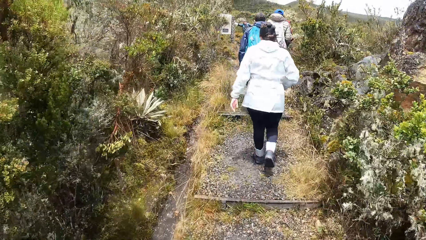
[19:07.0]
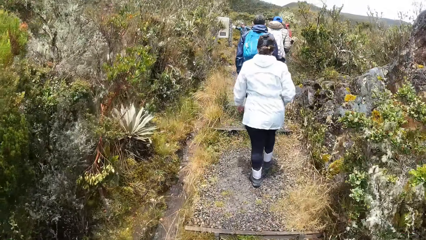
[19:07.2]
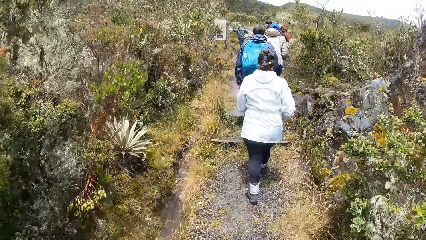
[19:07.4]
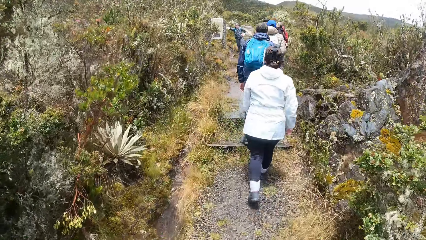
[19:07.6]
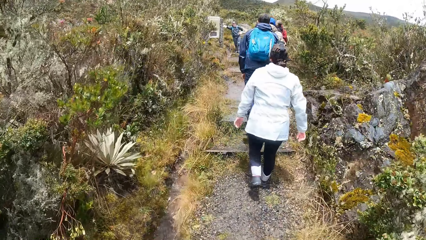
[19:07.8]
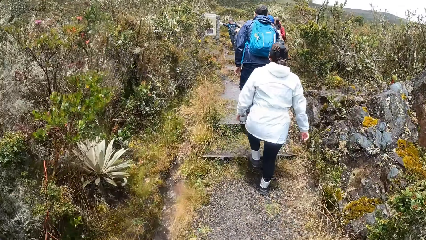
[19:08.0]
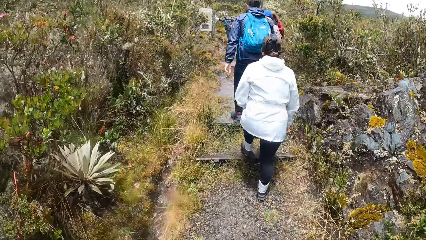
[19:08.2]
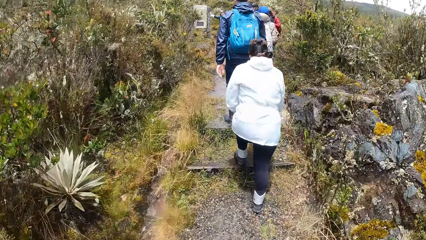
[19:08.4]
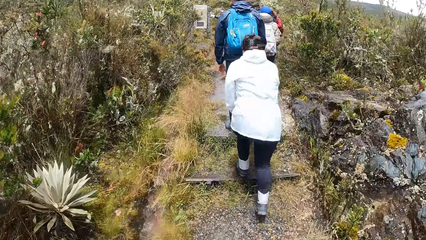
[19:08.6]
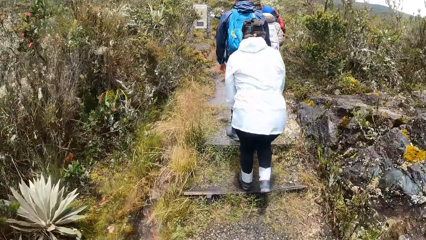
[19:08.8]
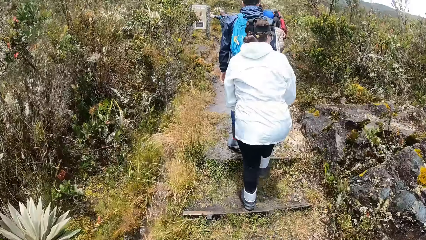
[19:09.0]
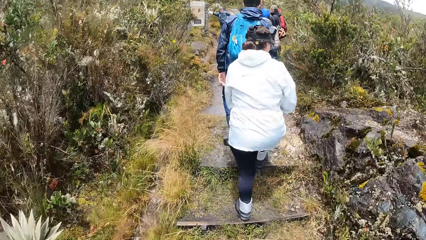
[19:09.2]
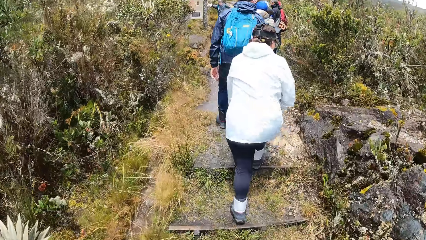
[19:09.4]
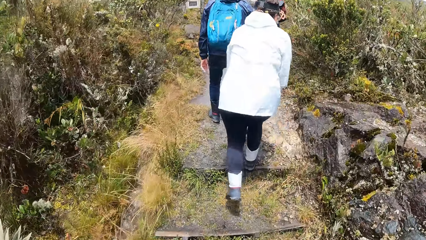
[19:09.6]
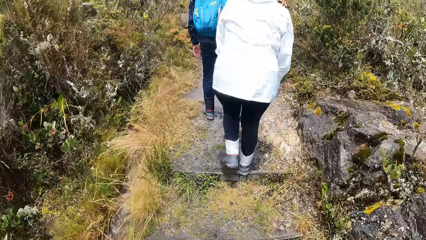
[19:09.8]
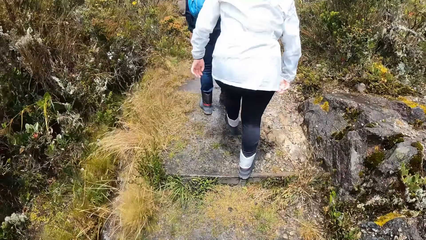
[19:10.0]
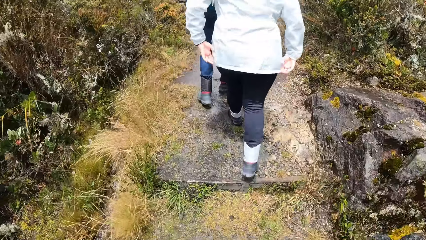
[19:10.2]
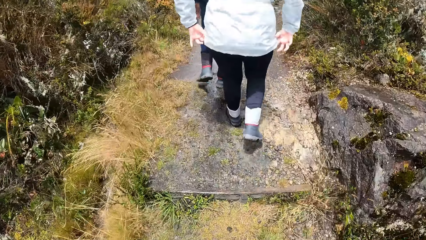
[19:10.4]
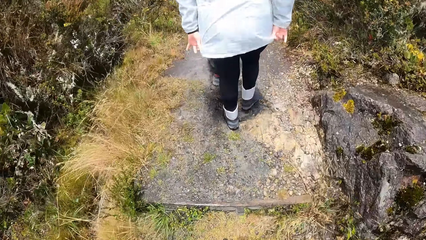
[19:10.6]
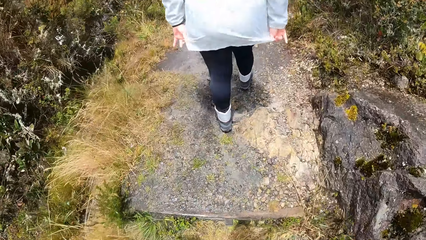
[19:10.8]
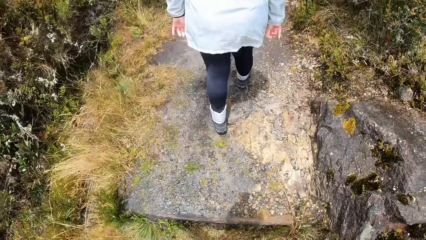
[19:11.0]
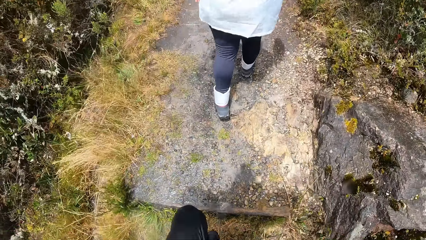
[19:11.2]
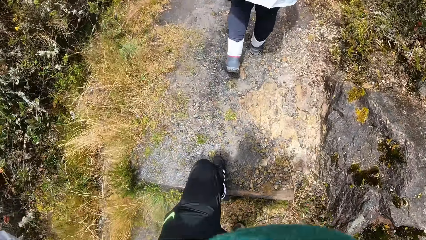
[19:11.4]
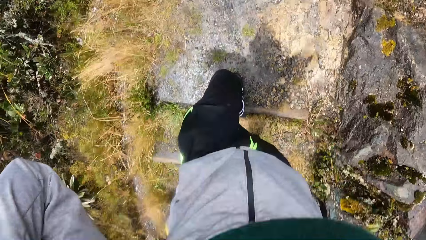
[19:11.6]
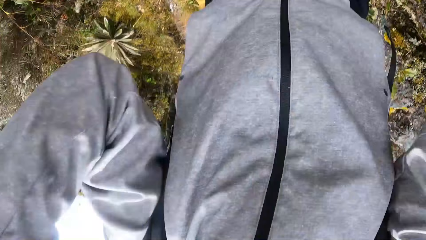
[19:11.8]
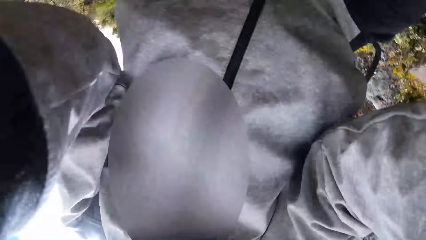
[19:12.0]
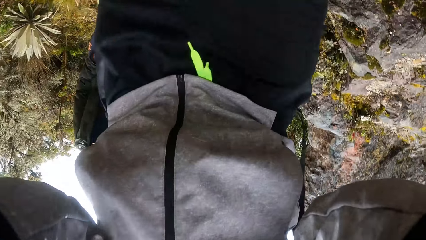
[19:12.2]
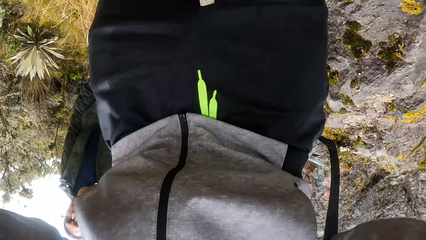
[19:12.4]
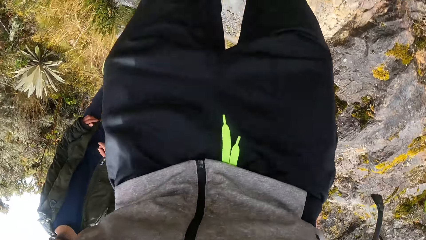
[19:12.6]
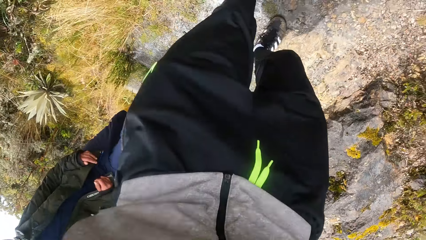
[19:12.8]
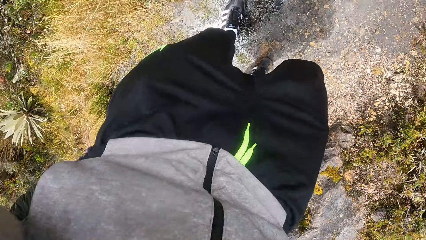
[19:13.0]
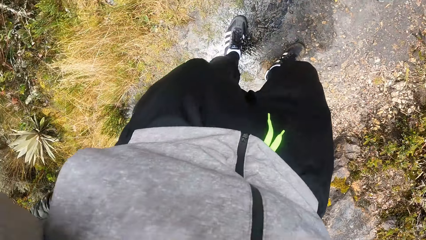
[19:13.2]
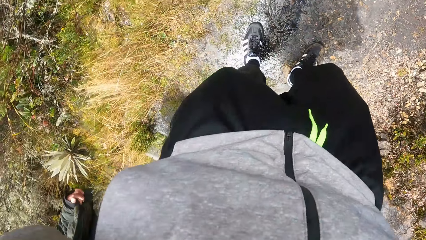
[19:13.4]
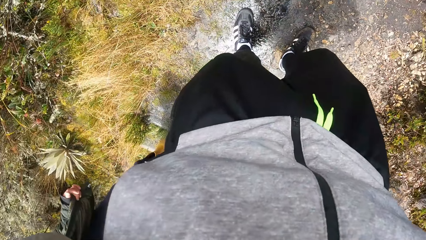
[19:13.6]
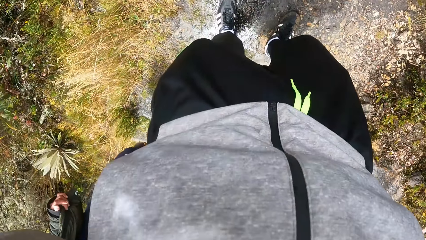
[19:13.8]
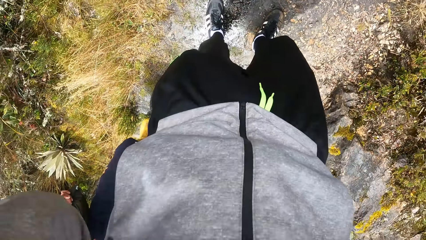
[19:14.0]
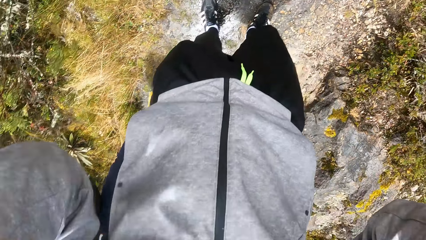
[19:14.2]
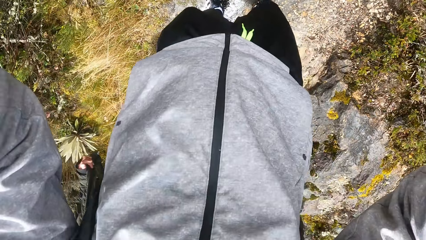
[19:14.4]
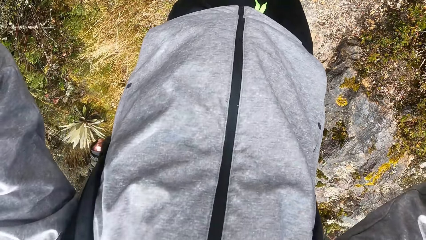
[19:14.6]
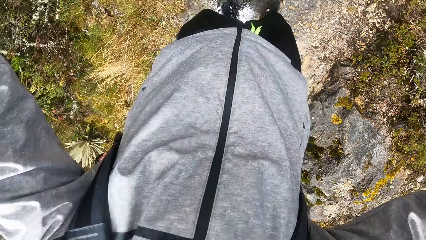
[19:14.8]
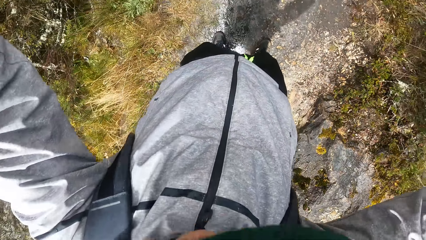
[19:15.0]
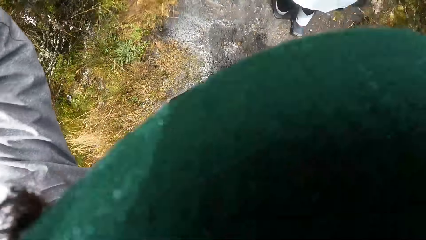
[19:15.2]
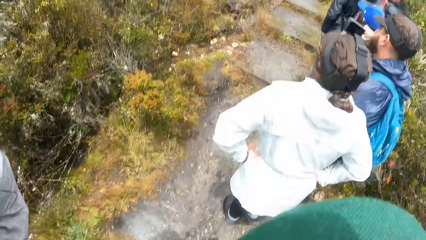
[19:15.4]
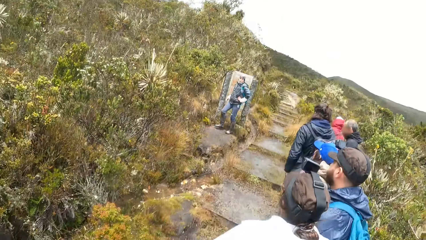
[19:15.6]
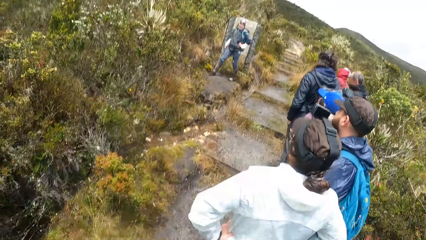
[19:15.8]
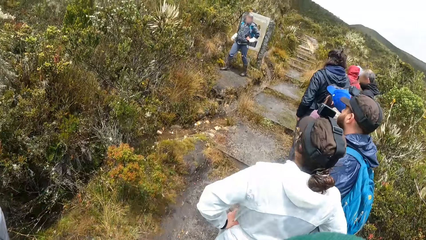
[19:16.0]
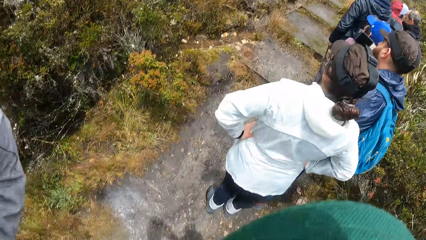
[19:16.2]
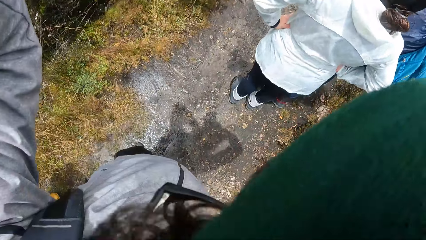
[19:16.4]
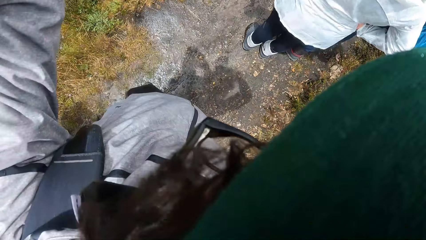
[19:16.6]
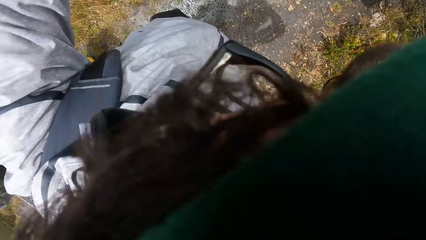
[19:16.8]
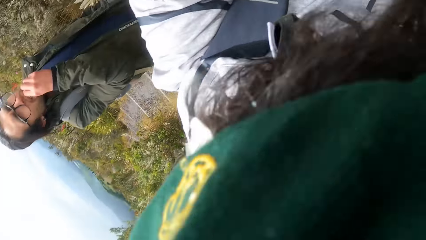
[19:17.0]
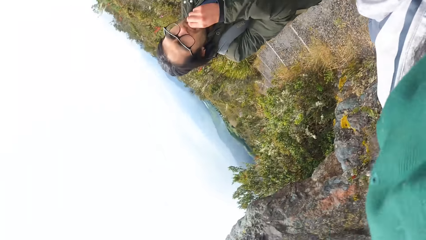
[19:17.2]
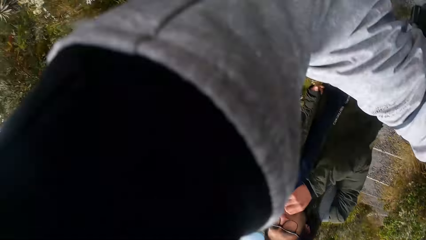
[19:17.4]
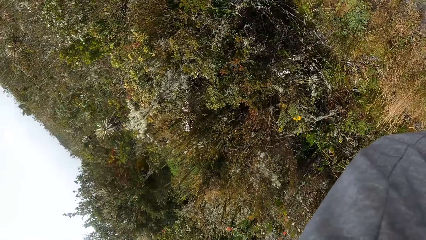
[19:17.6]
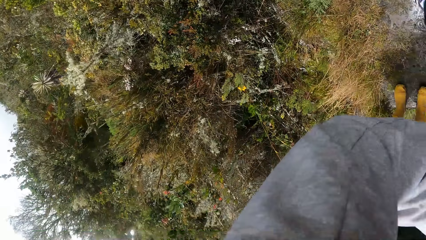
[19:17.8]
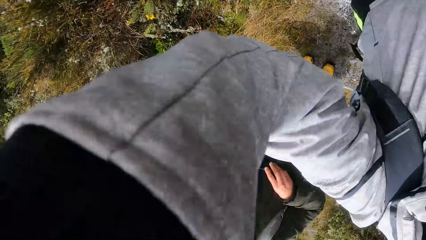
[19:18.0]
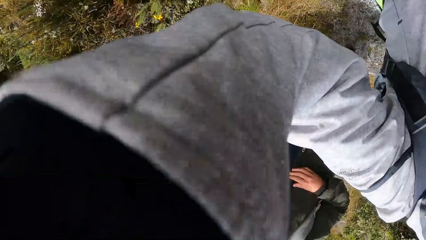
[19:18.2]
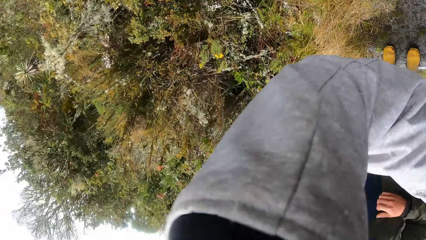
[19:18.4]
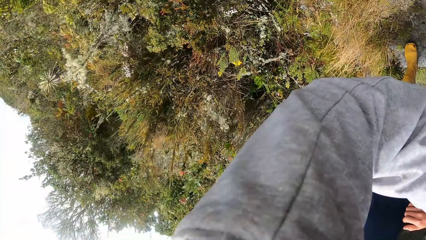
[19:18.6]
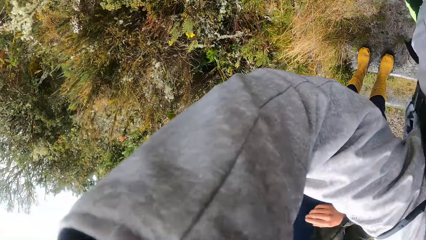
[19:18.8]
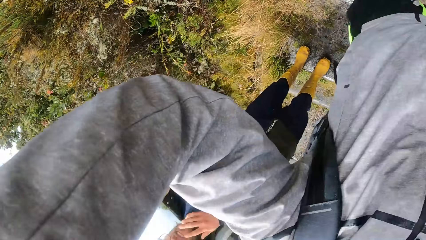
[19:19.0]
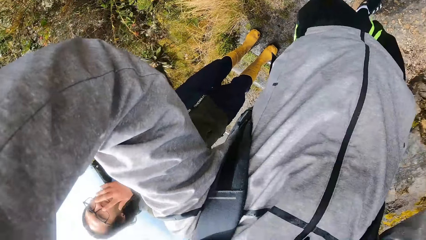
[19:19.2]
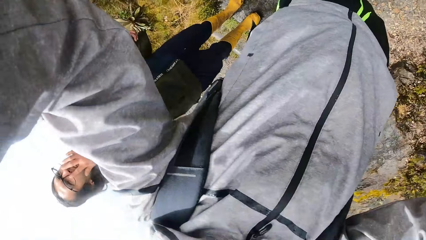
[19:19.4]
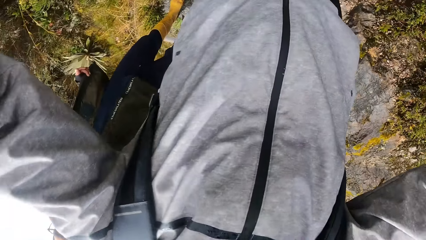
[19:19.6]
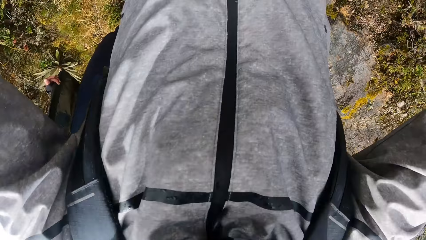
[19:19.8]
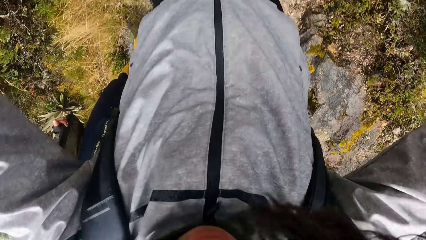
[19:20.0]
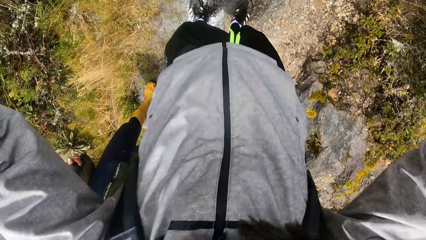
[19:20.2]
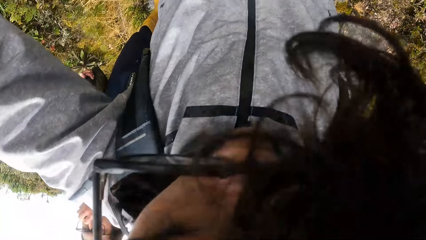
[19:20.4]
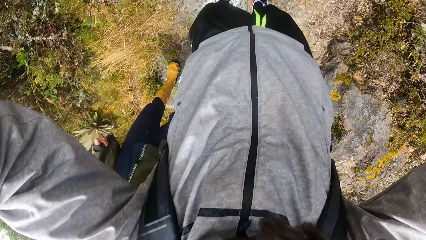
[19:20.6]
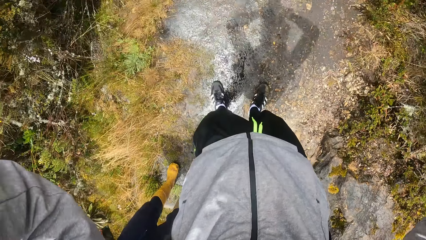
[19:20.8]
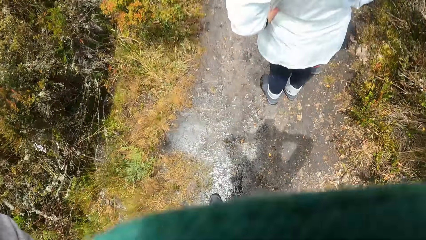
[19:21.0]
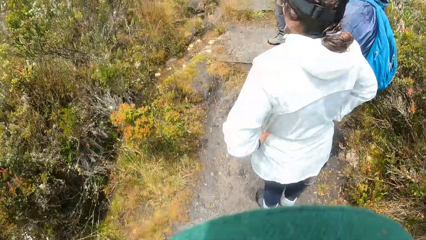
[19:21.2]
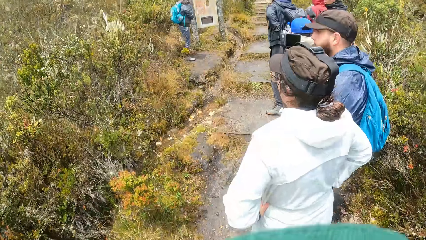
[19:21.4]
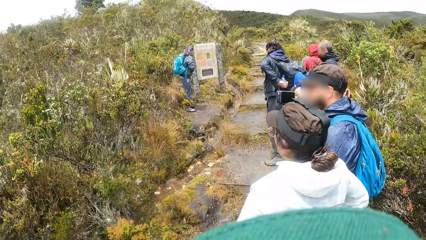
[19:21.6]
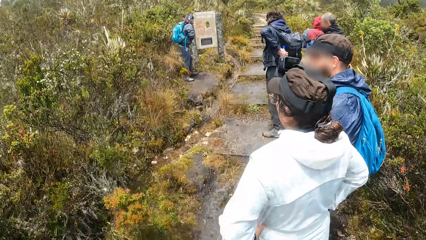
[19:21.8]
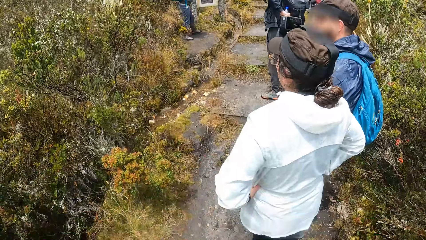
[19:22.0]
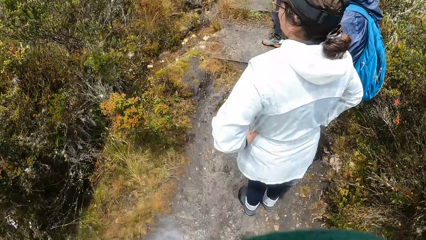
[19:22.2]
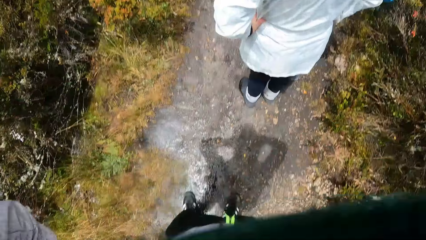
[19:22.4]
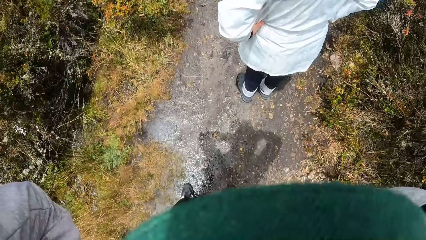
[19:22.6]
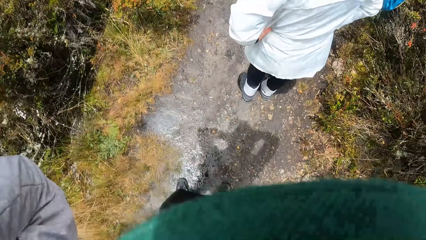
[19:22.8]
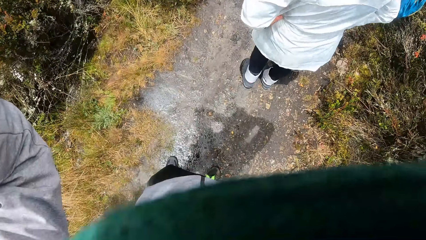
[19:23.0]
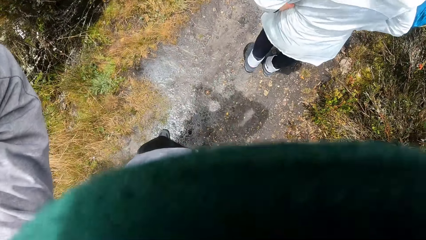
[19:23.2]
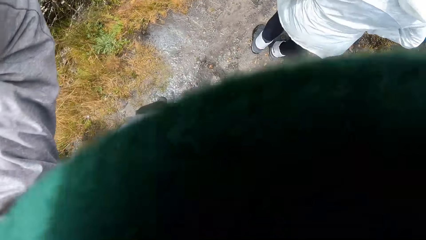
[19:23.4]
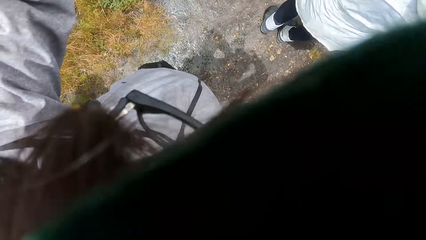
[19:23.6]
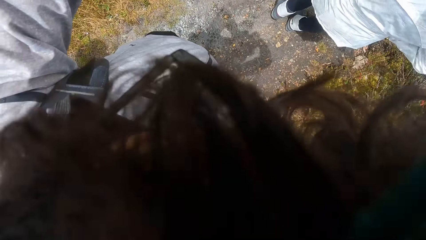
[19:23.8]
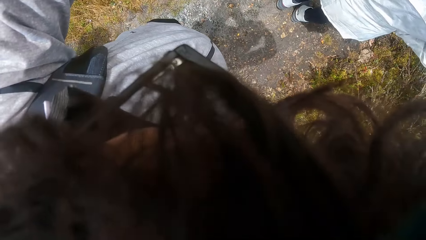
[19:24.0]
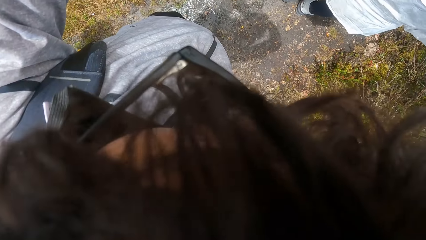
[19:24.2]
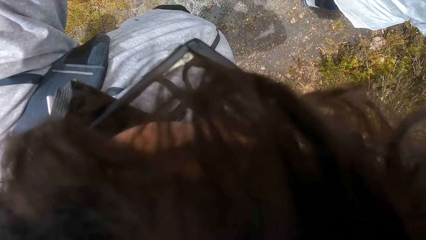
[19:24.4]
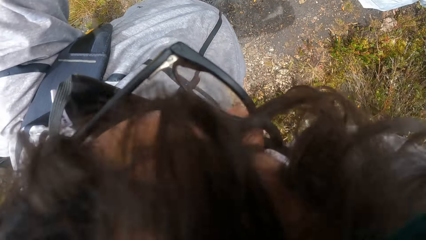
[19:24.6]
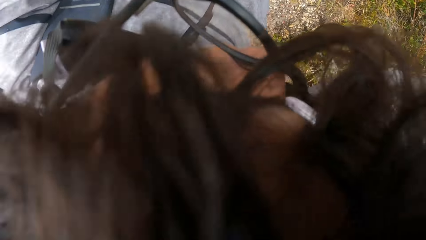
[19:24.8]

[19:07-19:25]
The camera wearer climbs up the stairs. They lift the left leg. They look at the clothes. They lift both hands. They look around. They look forward.
